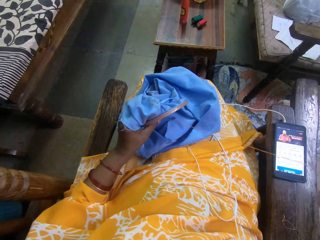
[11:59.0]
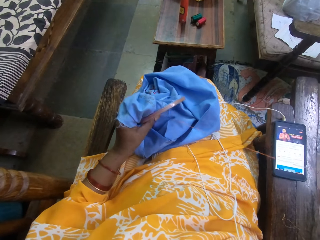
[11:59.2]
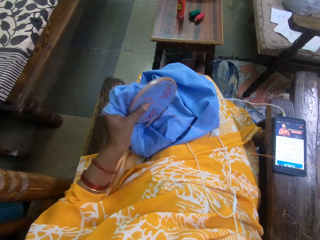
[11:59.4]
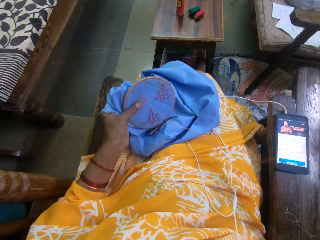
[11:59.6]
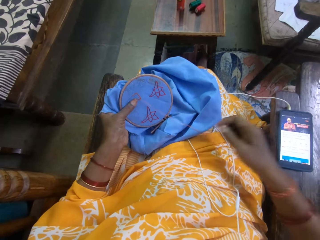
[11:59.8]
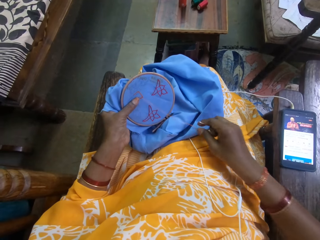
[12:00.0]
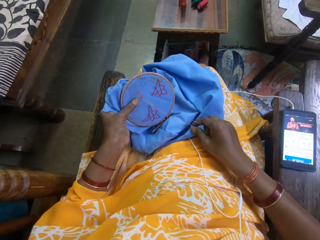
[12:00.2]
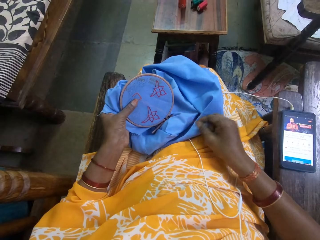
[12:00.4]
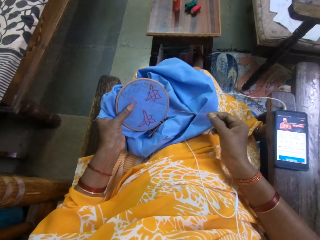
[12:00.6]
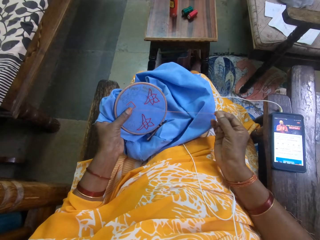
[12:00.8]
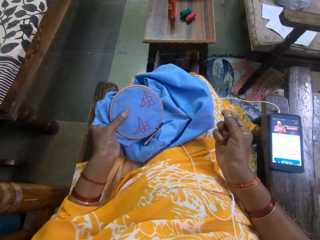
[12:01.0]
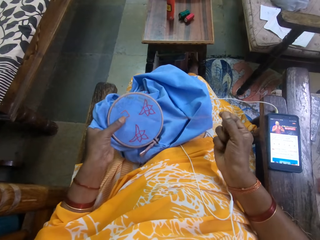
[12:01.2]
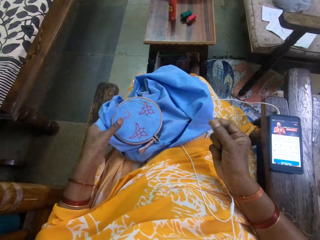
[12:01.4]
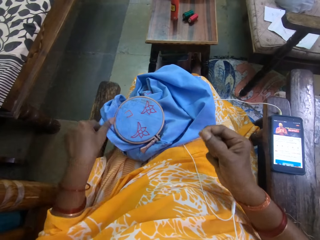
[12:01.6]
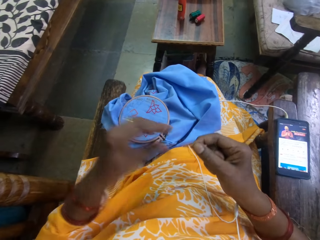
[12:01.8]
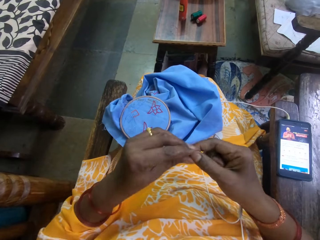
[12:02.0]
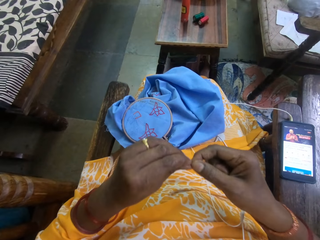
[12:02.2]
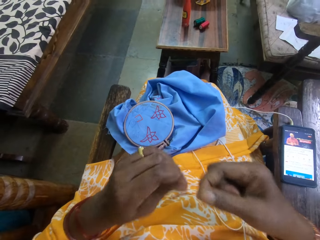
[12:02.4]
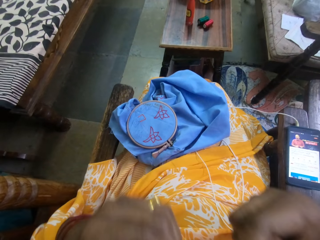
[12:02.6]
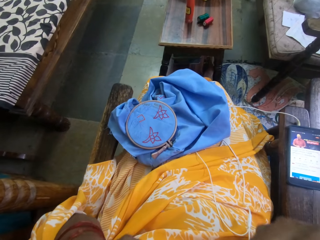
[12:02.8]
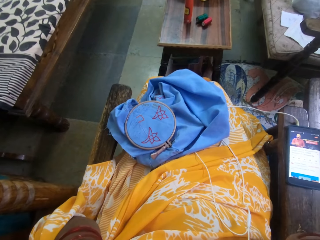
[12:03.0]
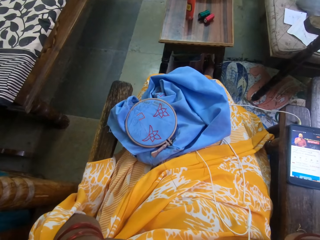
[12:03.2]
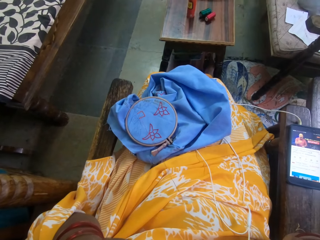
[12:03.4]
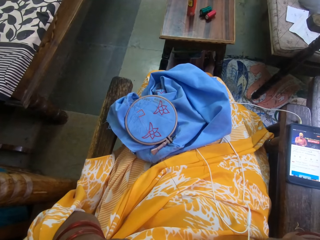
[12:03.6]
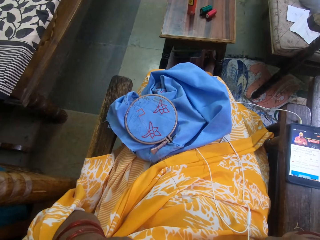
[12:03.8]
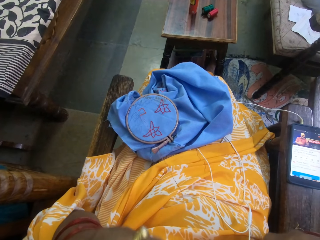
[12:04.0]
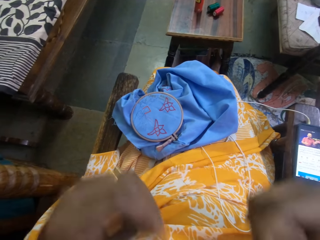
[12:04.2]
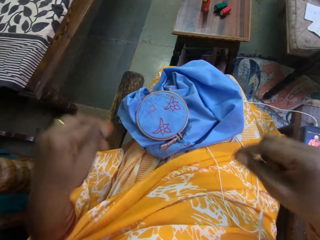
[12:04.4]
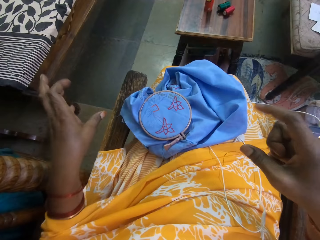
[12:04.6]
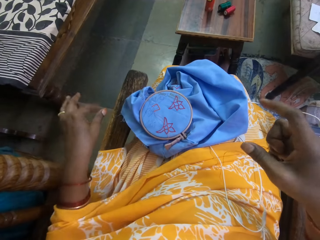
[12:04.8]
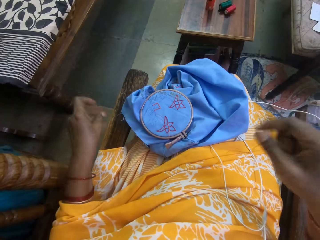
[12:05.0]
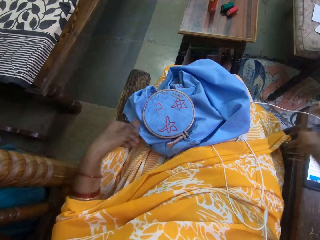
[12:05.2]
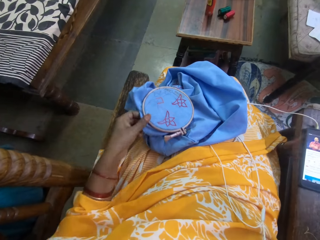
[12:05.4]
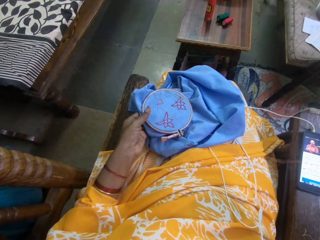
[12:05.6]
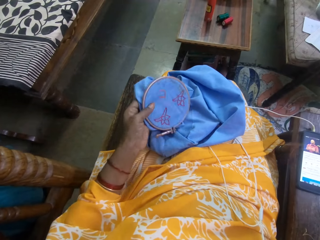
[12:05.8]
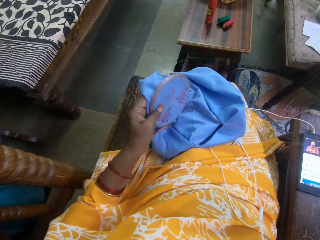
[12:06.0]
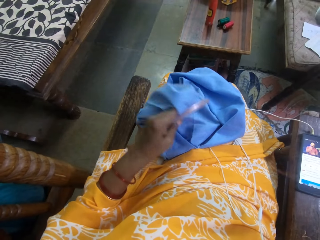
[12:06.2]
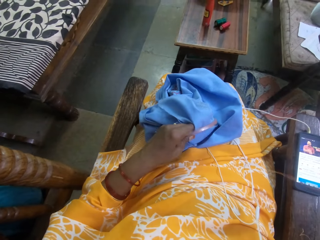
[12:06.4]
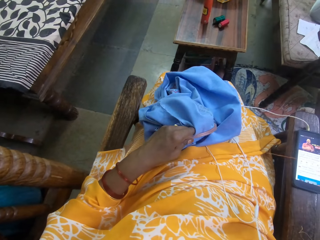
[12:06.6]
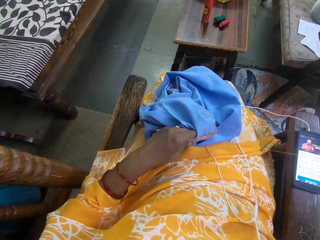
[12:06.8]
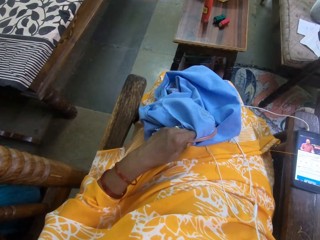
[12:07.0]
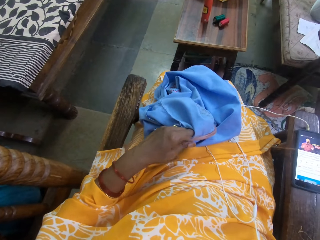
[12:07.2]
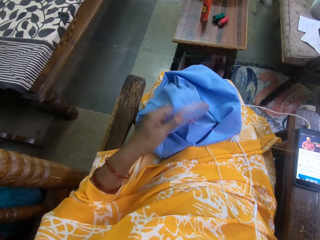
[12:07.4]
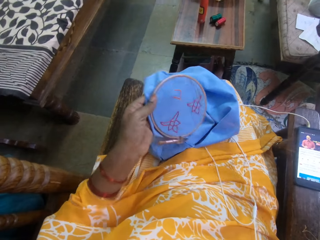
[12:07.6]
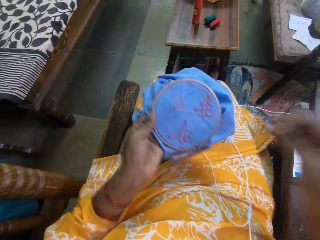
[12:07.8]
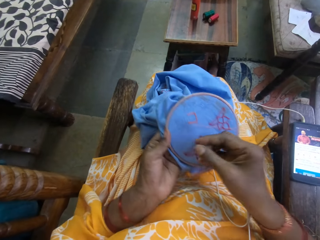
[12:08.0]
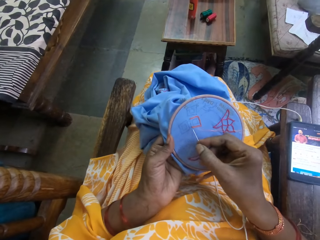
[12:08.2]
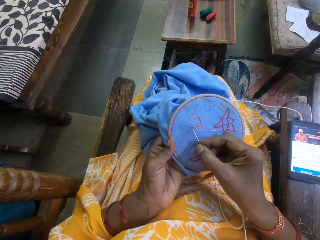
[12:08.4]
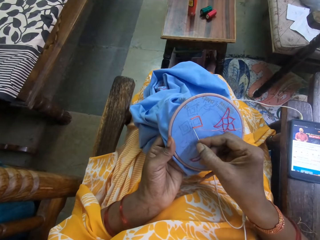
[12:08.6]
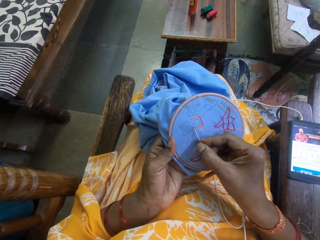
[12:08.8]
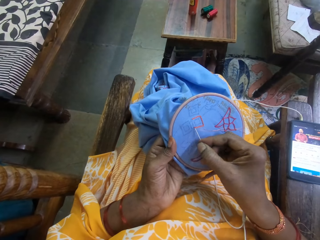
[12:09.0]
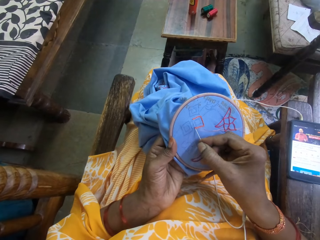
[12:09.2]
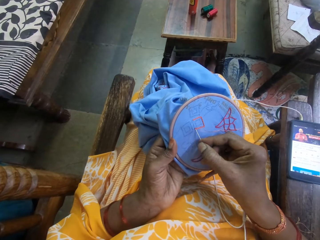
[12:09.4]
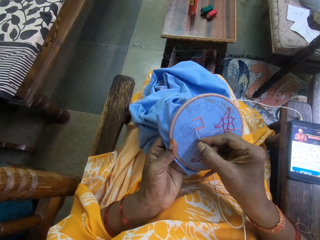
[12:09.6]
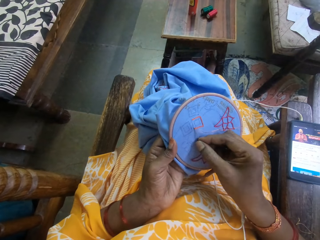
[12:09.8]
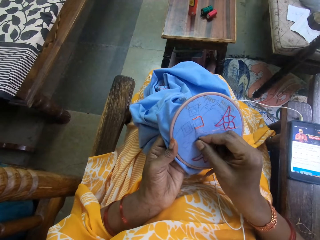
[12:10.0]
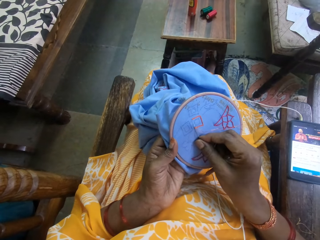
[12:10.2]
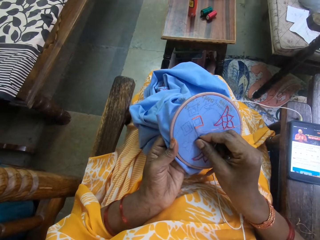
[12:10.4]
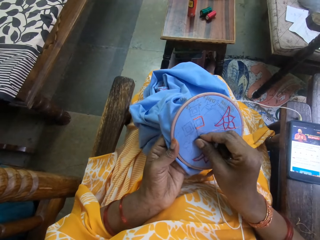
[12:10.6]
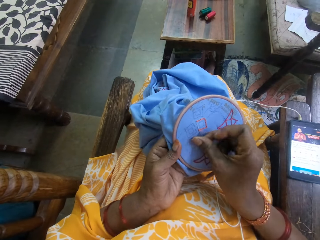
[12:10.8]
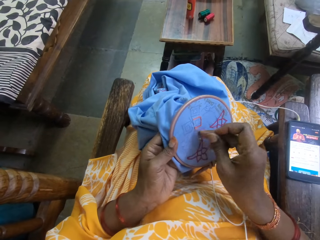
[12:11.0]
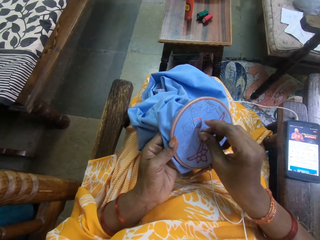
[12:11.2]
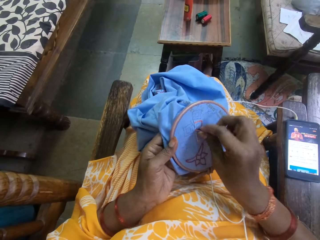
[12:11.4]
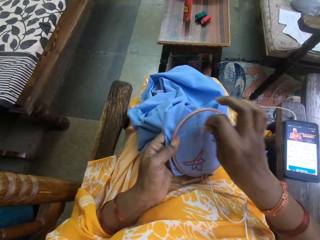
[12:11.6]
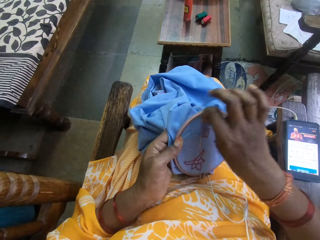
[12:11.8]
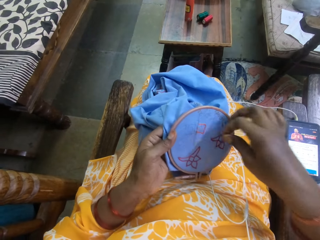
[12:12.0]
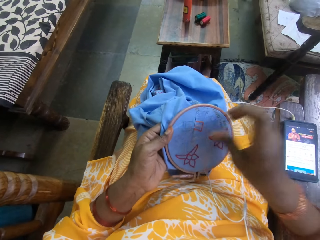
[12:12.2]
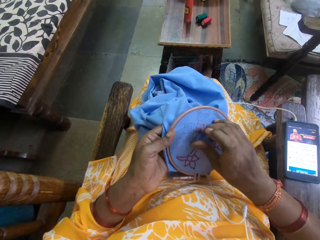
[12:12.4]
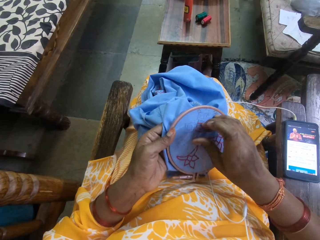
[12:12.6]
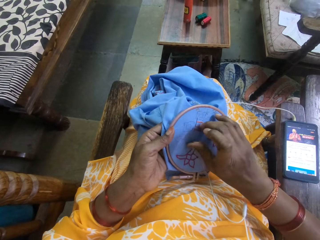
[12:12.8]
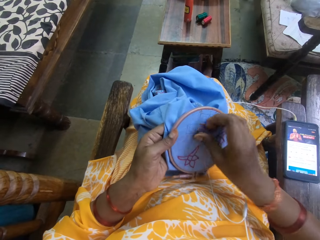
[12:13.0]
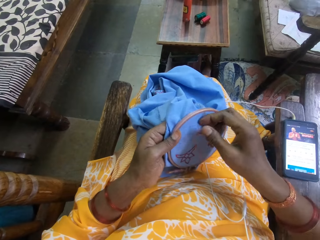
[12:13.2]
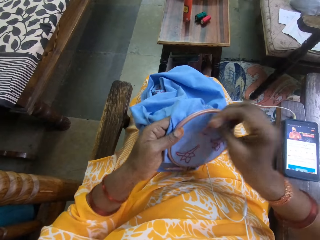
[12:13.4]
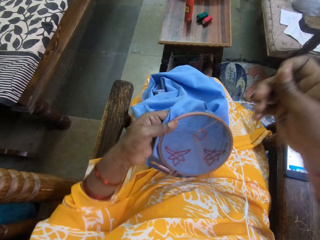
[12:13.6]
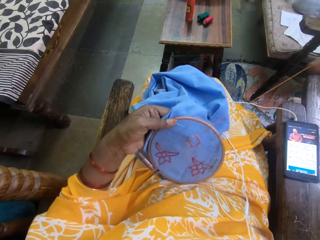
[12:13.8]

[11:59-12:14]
The camera wearer drops the embroidery hoop with the fabric in her left hand on her lap. She holds the embroidery thread with both hands. She cuts the thread in her hands with her teeth. She drops the thread on the ground with her left hand. She picks up the embroidery hoop with the fabric from her lap with her left hand. She embroiders the fabric on the embroidery hoop with the needle in her right hand.

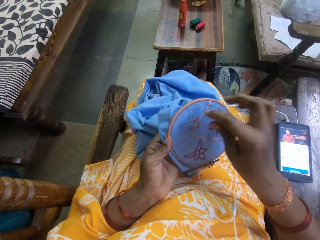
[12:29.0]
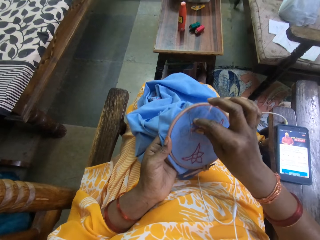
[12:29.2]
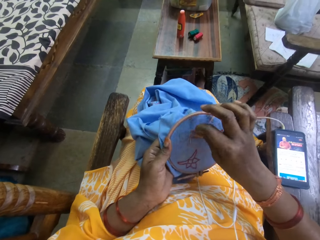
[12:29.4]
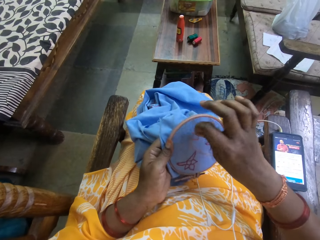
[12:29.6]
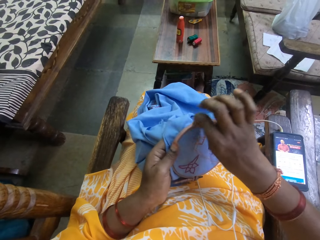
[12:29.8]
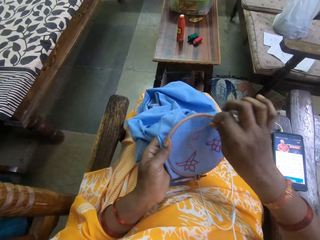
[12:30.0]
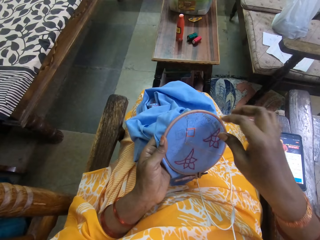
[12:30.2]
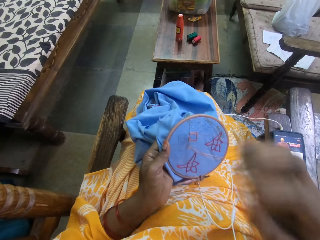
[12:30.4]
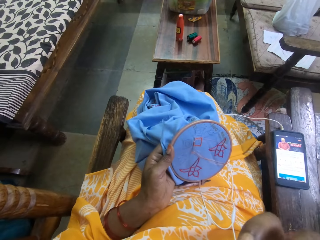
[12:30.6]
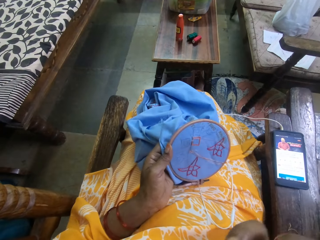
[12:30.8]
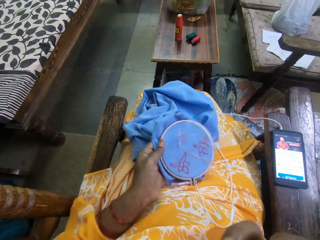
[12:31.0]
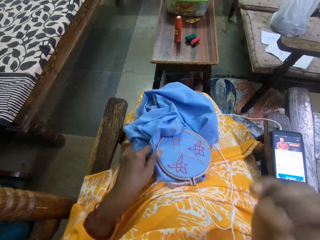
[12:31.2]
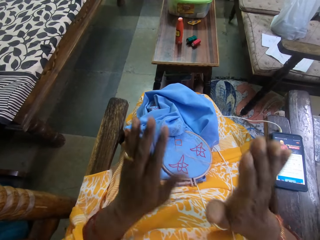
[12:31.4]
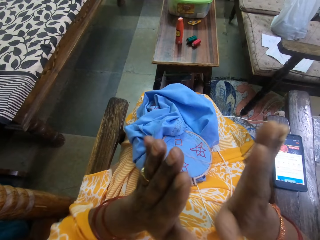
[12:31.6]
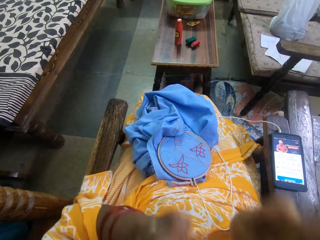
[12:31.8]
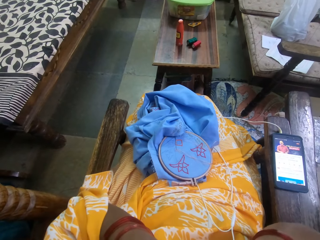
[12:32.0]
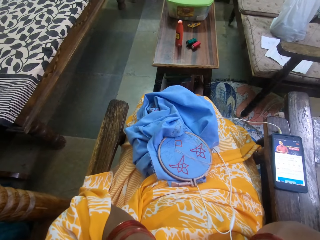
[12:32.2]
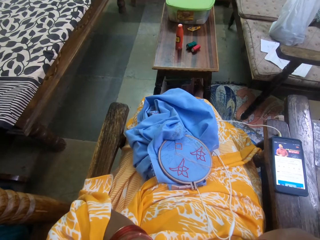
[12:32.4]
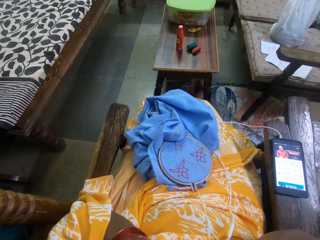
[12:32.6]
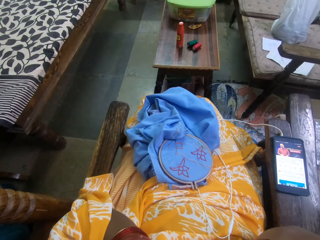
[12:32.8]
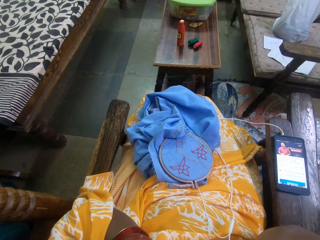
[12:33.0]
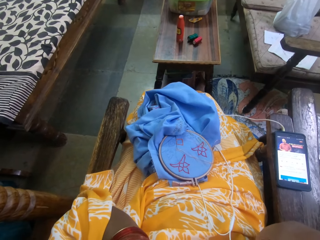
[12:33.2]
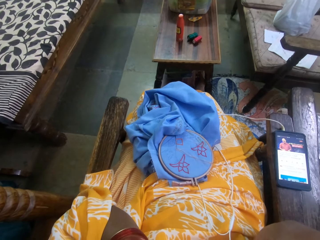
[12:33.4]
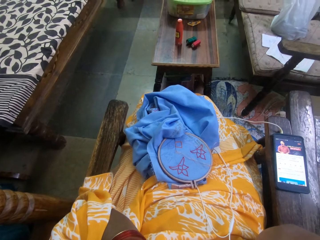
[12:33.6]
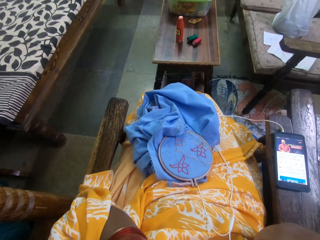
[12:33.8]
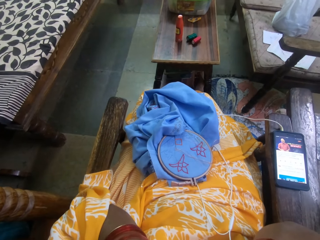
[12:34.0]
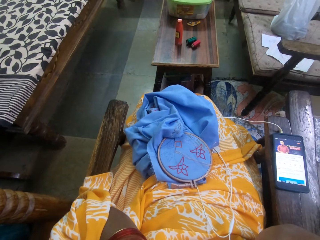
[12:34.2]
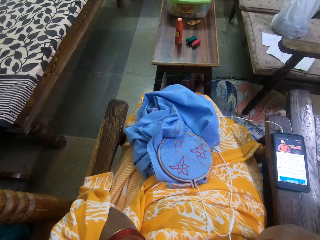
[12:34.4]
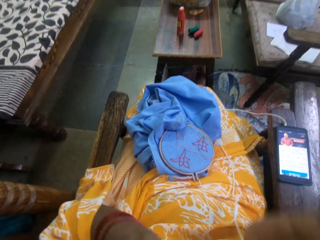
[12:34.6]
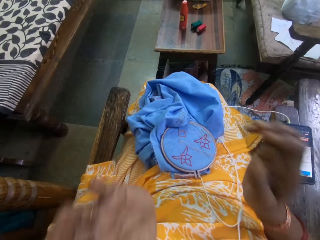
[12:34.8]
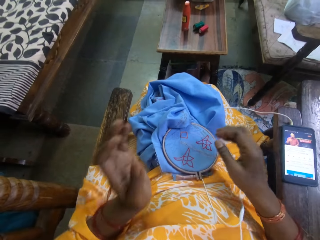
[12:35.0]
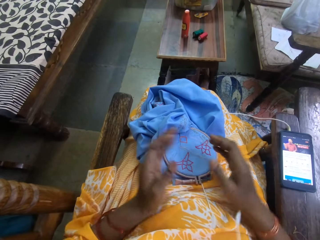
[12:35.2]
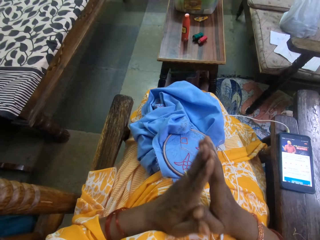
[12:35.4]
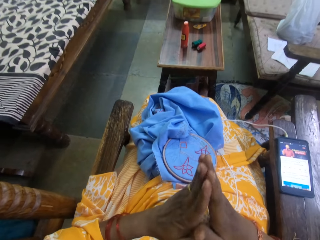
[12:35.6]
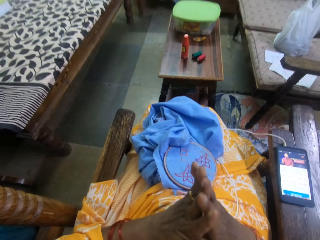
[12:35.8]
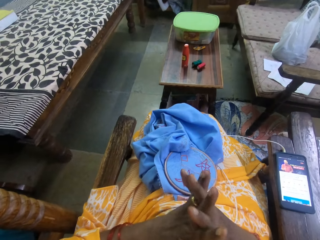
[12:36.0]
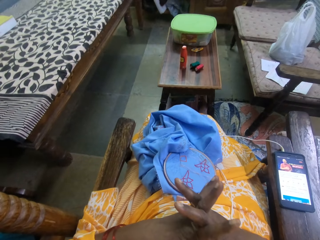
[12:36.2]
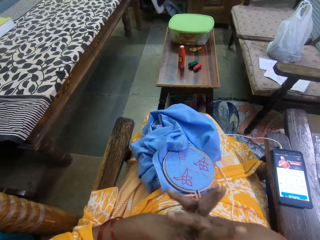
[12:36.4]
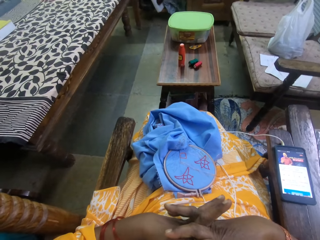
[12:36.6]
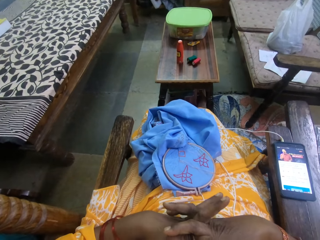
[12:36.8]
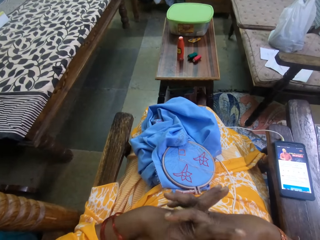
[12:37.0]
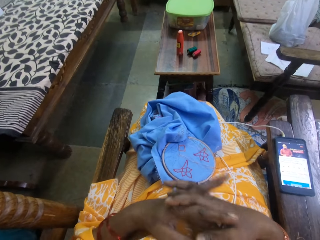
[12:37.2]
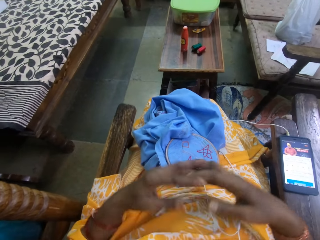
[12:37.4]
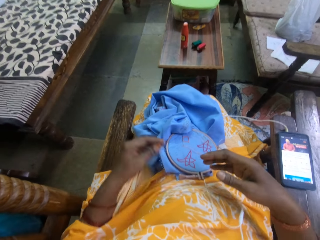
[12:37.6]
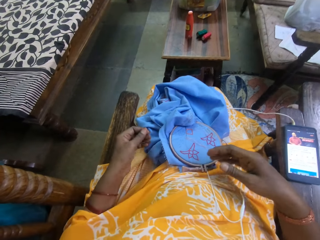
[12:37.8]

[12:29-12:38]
The camera wearer touches her face with her right hand. She drops the embroidery hoop with the fabric in her left hand on her lap. She touches her face with both hands. She stretches her hands together.
